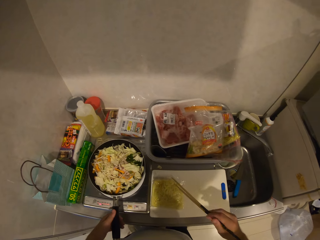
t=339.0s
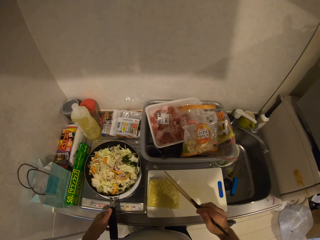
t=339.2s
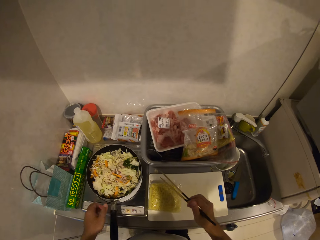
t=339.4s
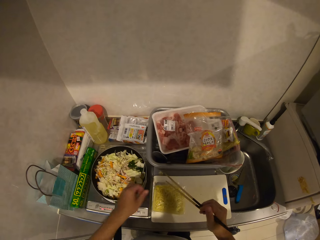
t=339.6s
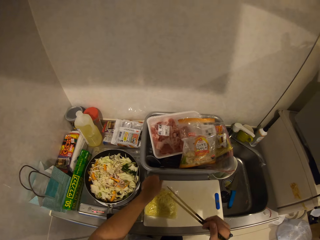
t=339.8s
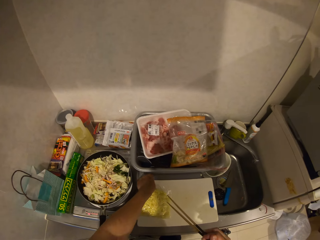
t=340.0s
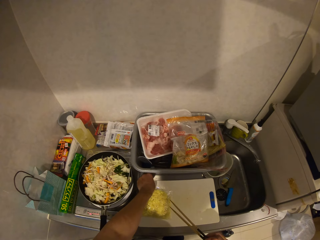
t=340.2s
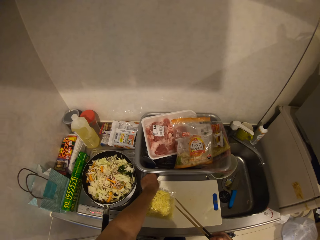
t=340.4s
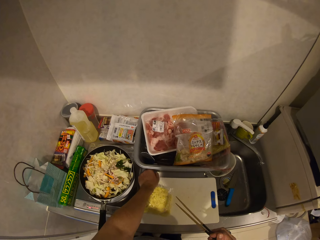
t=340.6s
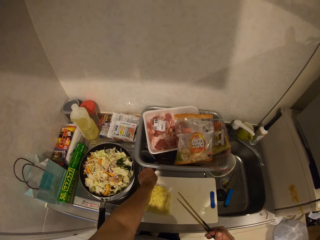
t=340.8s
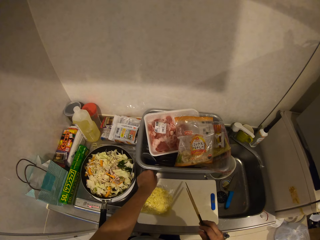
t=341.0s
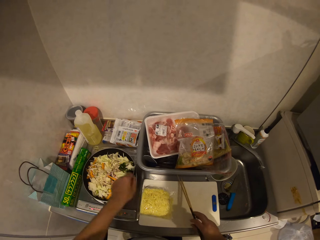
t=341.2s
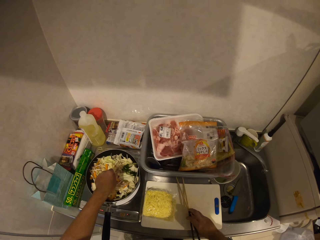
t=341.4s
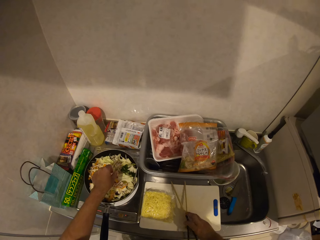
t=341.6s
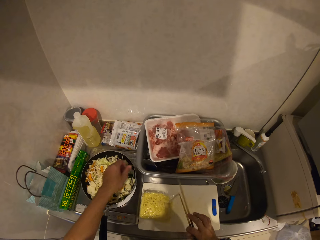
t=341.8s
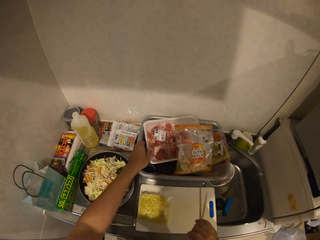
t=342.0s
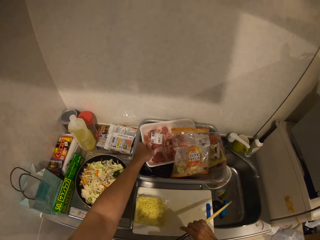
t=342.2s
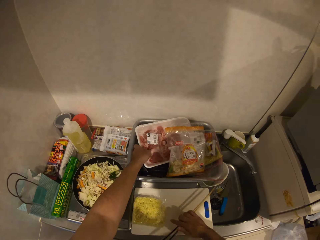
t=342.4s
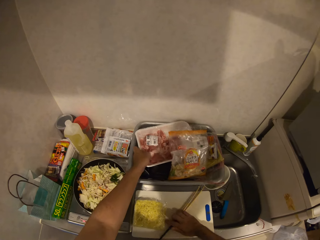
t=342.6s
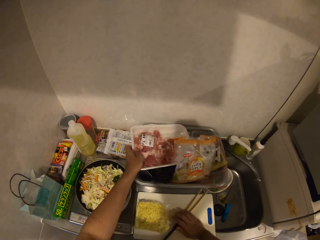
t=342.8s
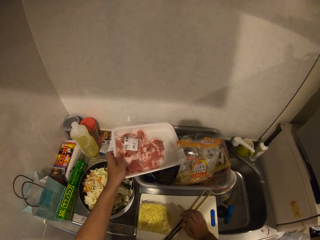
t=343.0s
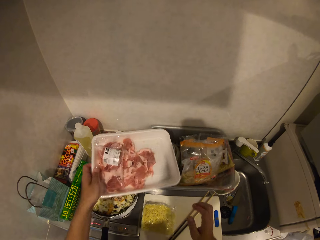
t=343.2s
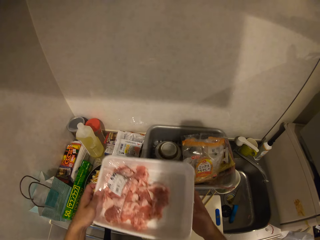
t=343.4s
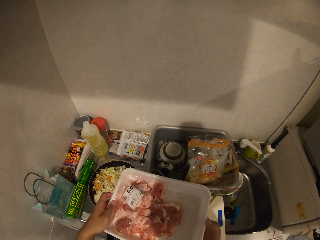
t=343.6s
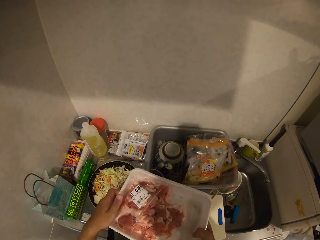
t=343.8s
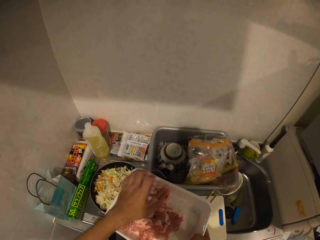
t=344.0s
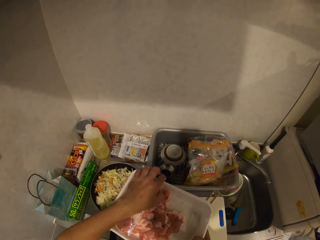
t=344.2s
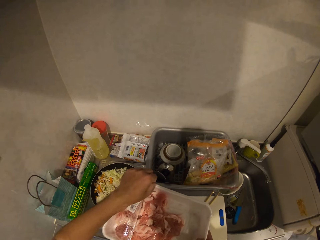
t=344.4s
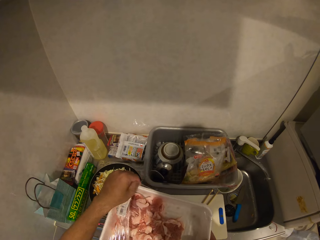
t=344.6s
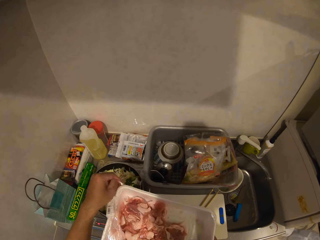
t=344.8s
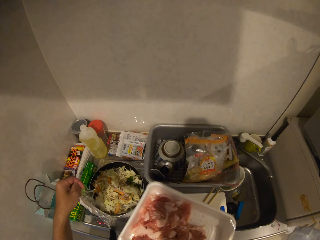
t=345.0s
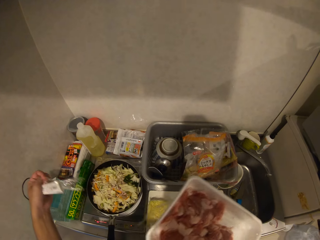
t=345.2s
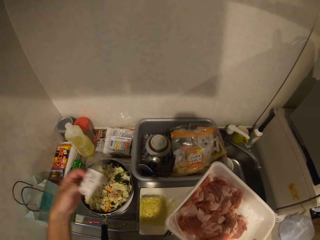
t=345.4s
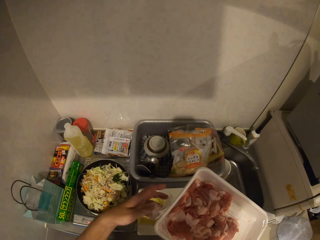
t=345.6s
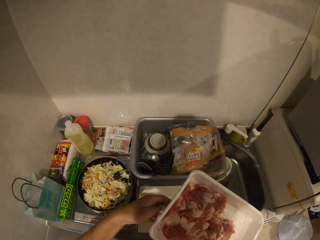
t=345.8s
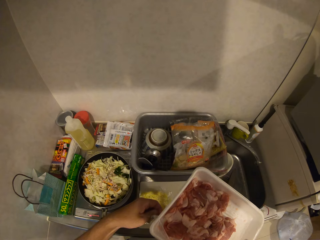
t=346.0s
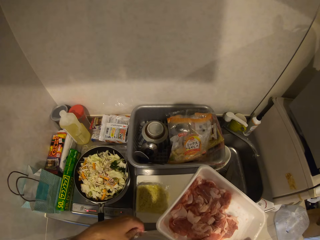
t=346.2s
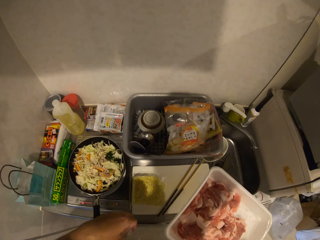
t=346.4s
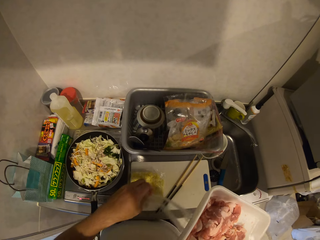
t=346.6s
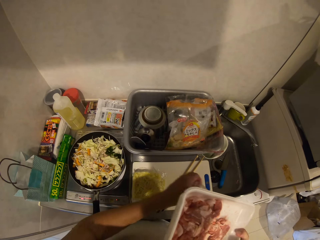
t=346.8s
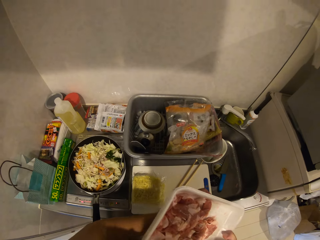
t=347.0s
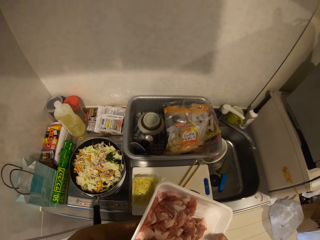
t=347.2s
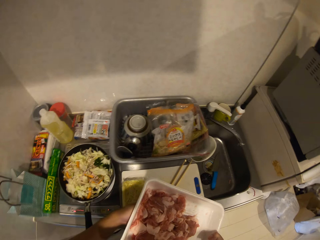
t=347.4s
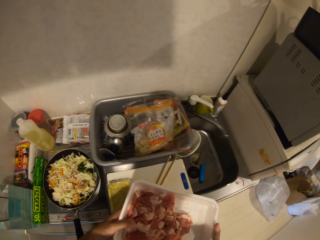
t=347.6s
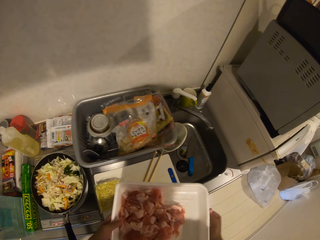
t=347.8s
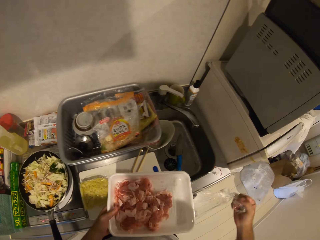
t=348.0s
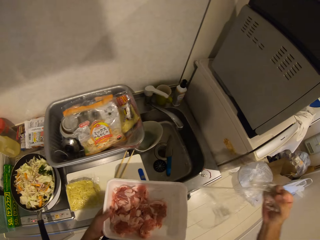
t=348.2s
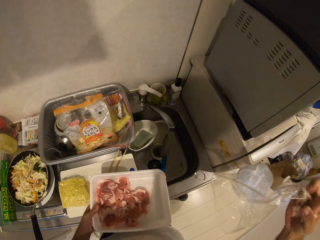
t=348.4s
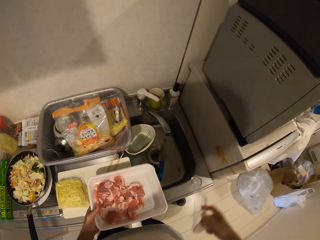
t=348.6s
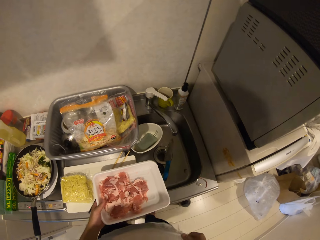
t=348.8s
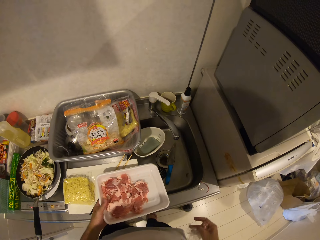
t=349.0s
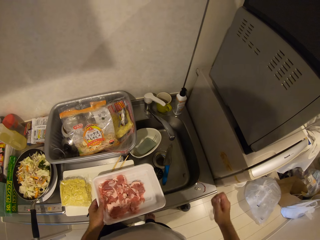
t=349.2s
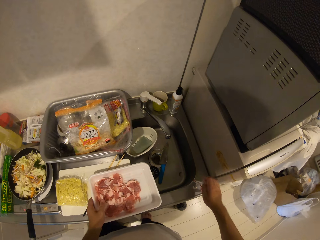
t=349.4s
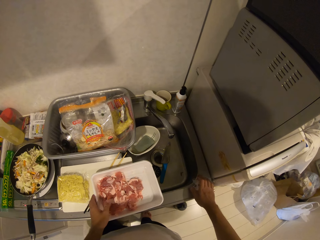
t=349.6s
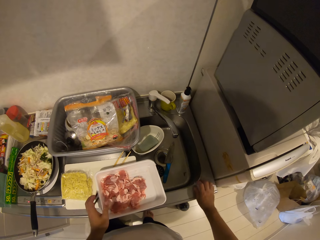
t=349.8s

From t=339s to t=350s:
The camera wearer picks part of the recipe from the cabinet. They drop the recipe in the frying pan. They pick up a pack of meat from the cabinet. They remove the wrap from the pack of meat. They tear up the cover top.

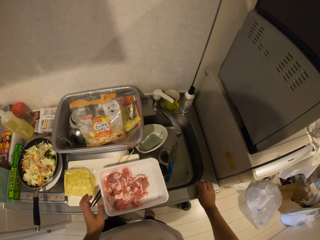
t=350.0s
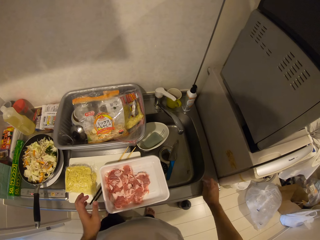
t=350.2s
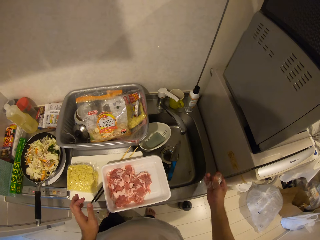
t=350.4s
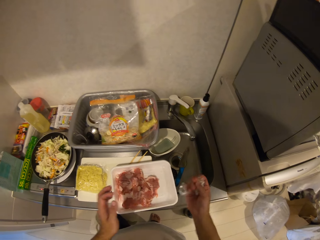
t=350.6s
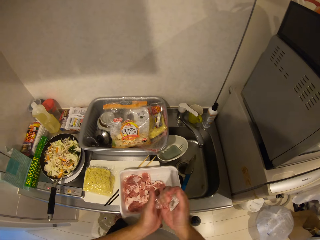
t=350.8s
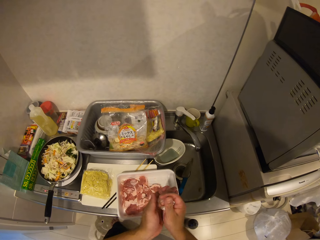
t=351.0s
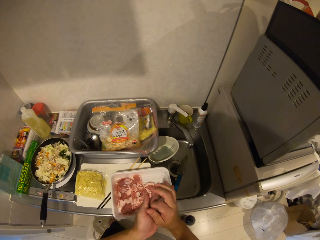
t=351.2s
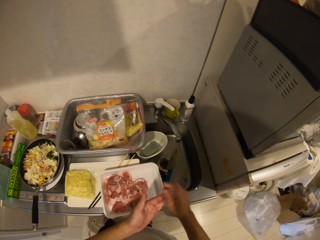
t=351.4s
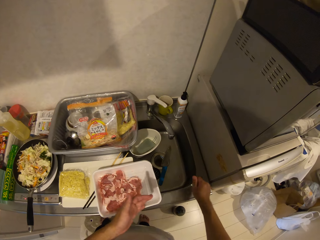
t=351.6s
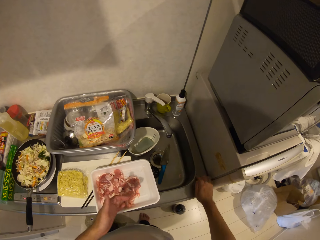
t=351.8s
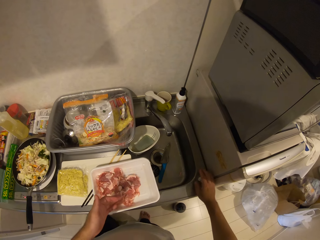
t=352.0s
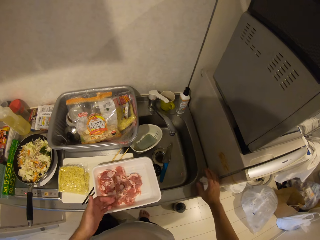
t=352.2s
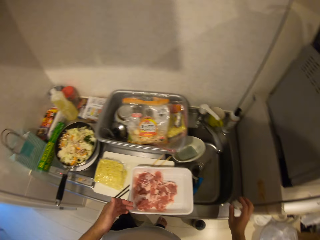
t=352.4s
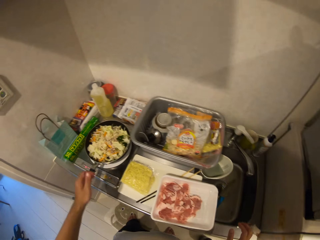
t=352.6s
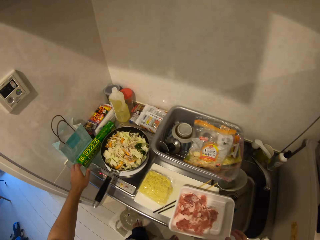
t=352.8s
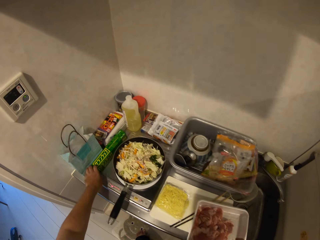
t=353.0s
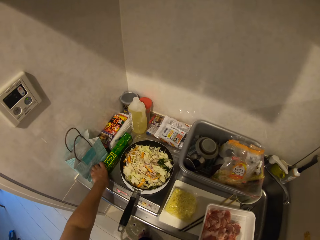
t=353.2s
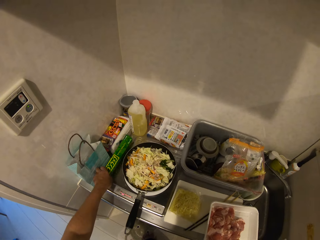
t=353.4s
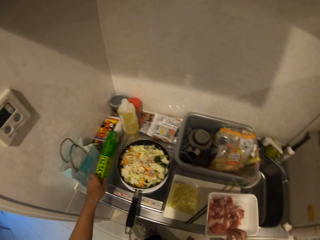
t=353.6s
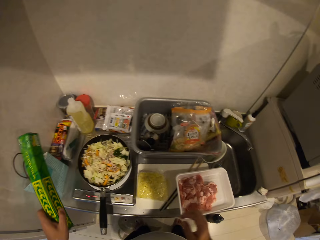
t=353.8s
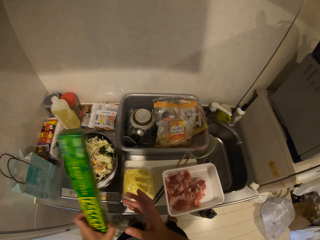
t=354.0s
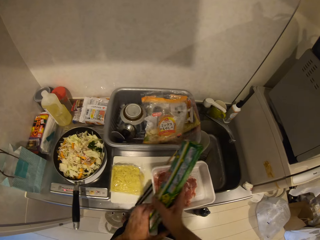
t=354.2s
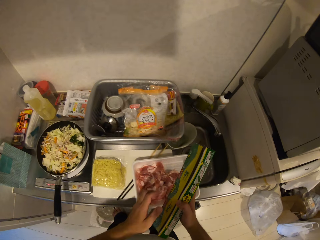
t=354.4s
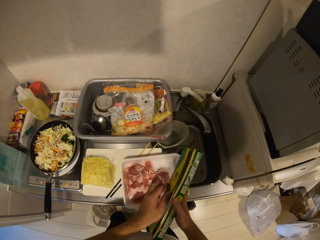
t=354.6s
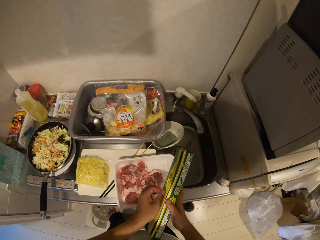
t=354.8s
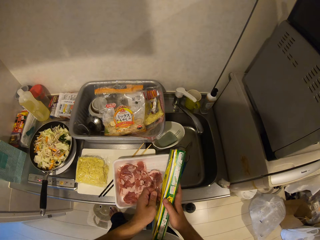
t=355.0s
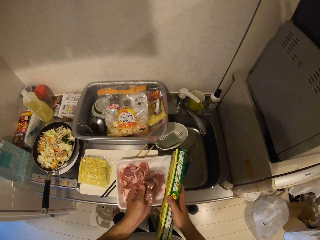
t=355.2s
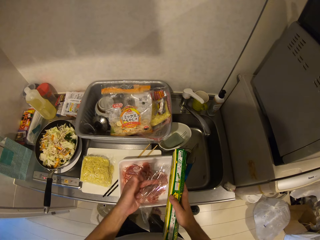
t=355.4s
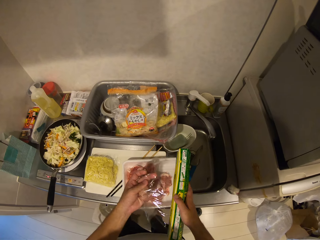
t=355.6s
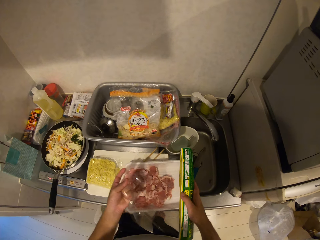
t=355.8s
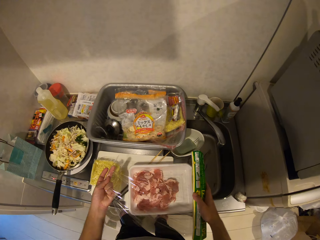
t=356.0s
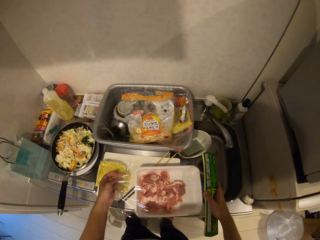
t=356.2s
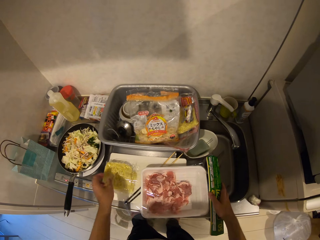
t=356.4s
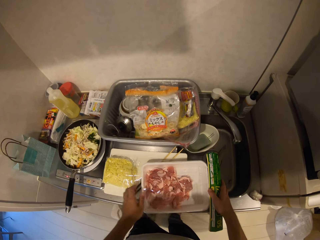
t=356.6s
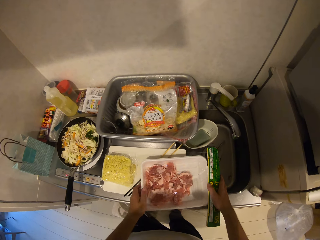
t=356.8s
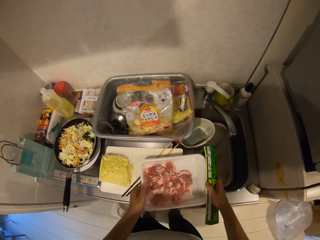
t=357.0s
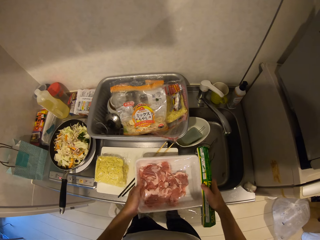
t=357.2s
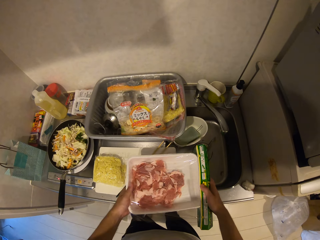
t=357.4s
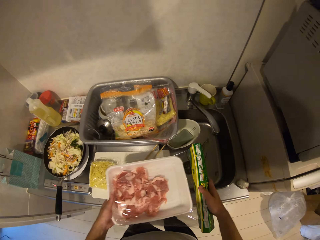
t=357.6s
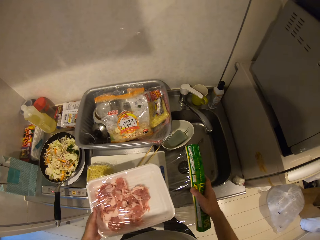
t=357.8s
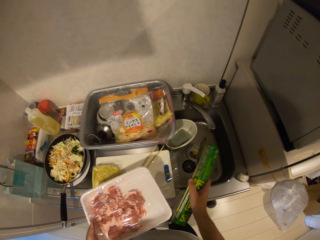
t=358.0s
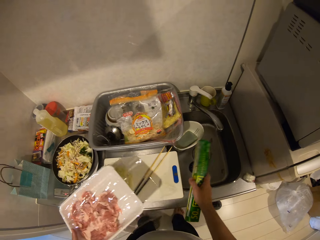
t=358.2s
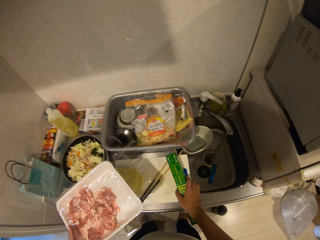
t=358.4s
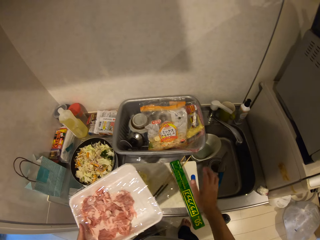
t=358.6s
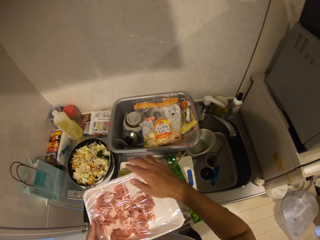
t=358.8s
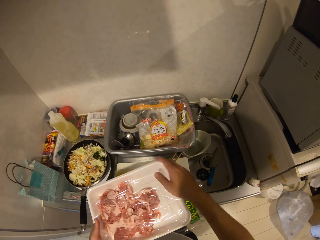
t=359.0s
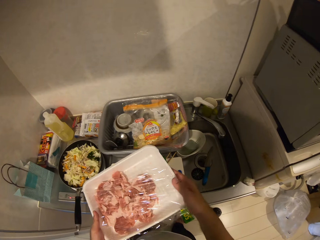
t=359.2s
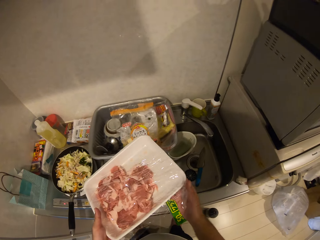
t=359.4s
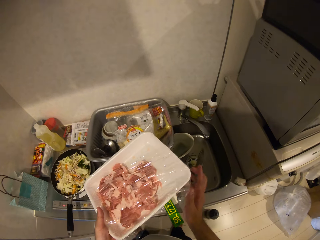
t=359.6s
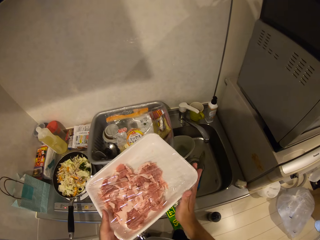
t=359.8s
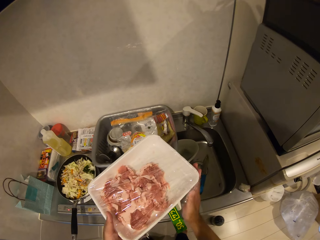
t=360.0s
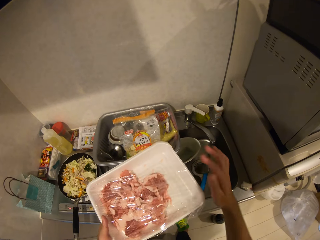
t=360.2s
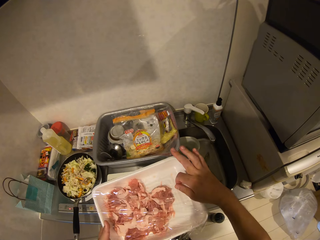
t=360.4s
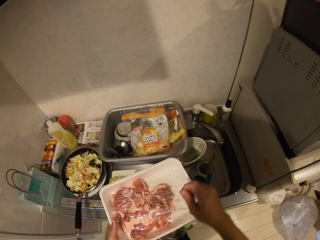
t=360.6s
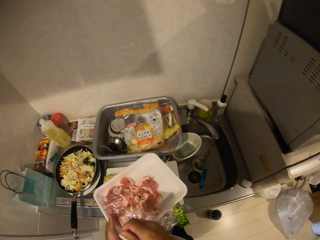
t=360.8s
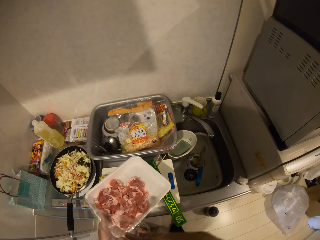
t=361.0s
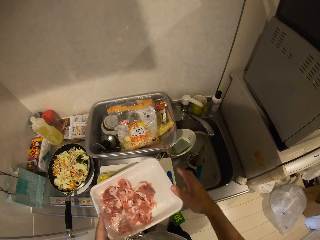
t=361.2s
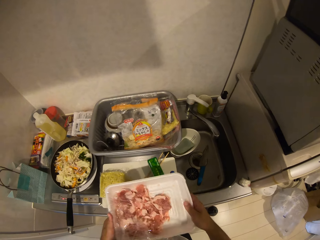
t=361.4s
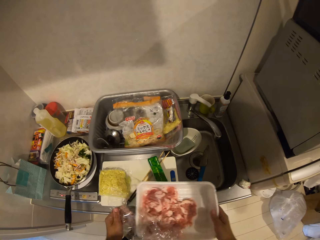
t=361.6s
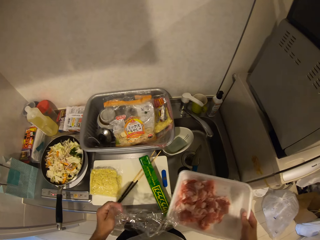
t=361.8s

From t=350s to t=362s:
The camera wearer drops the wrap on the cabinet. He picks up a plastic wrap from the cabinet. He places the wrap on the pack of meat. He detaches the wrap from the wrap pack. He drops the plastic wrap on the cabinet. He wraps the pack in his left hand. He removes the wrap from the pack.
